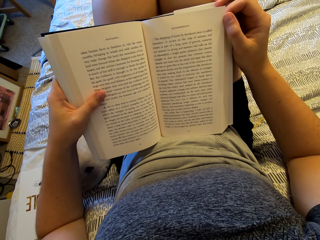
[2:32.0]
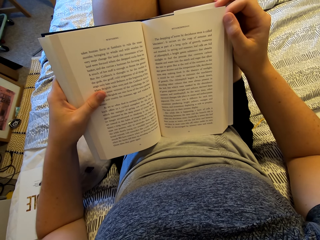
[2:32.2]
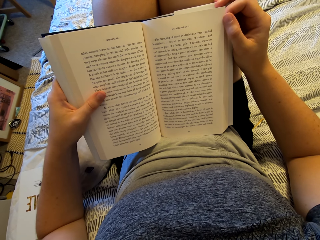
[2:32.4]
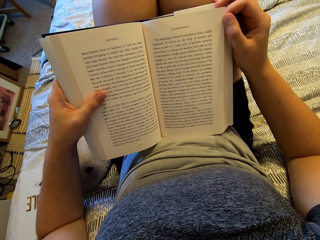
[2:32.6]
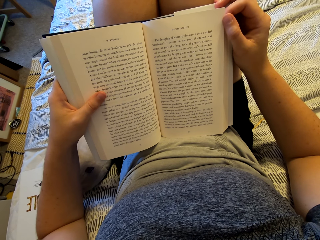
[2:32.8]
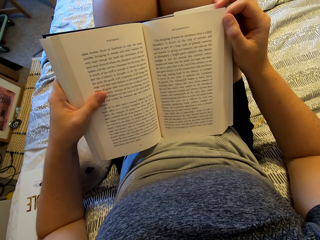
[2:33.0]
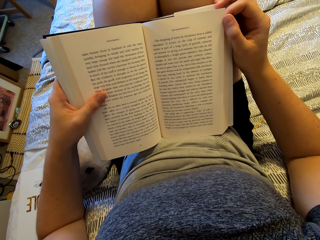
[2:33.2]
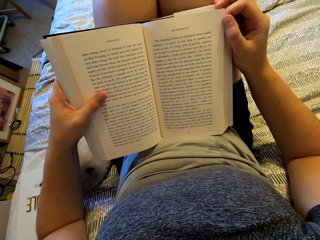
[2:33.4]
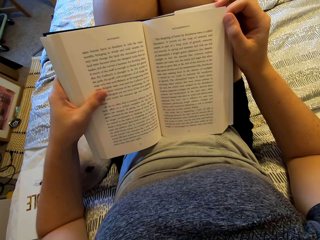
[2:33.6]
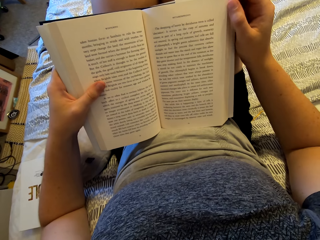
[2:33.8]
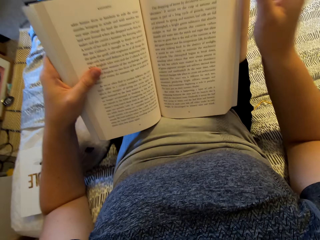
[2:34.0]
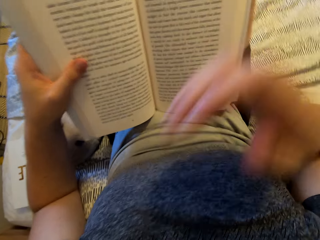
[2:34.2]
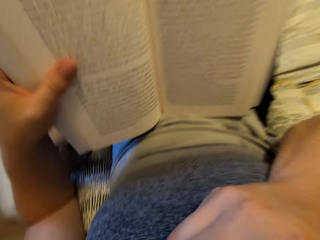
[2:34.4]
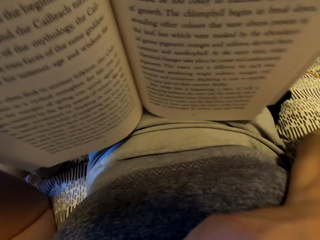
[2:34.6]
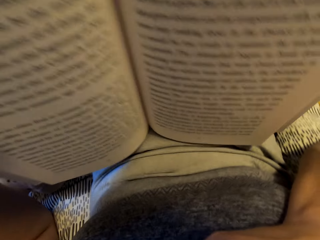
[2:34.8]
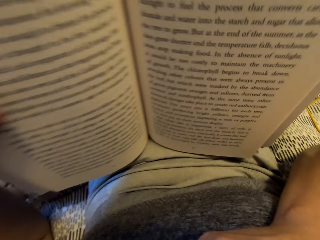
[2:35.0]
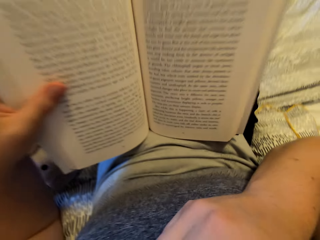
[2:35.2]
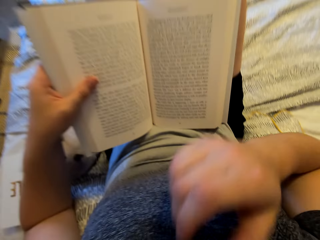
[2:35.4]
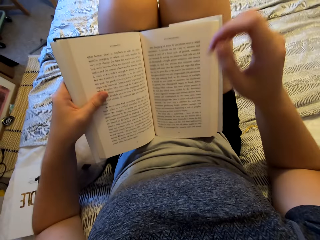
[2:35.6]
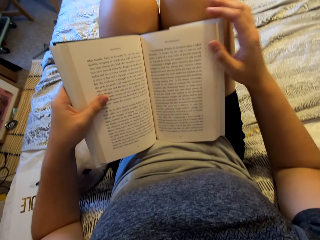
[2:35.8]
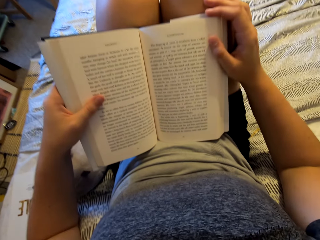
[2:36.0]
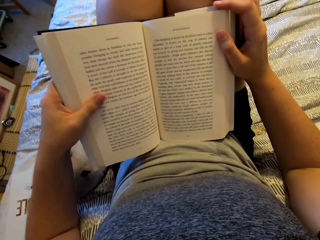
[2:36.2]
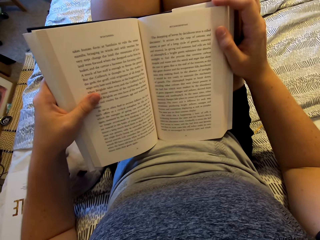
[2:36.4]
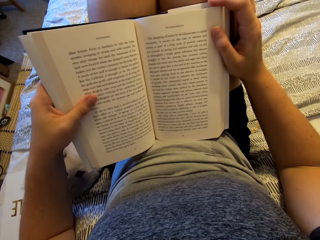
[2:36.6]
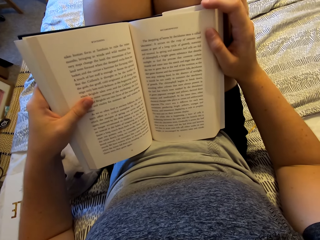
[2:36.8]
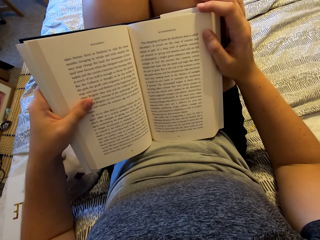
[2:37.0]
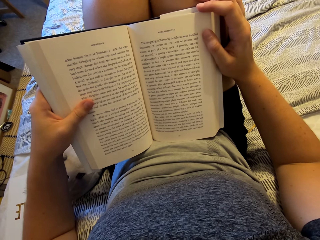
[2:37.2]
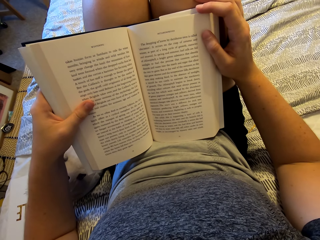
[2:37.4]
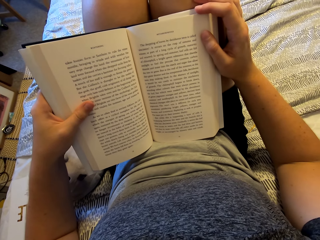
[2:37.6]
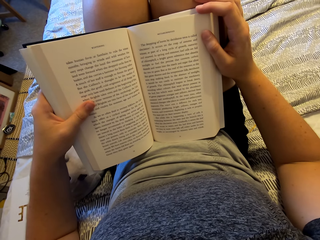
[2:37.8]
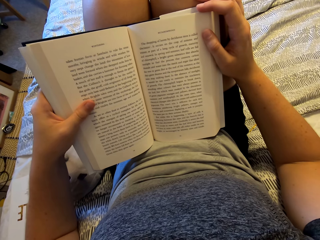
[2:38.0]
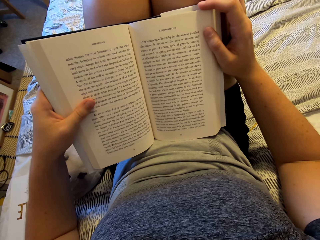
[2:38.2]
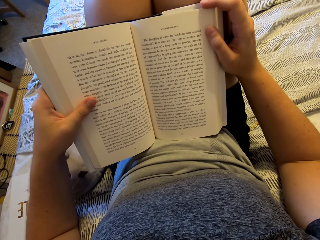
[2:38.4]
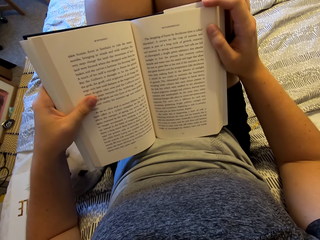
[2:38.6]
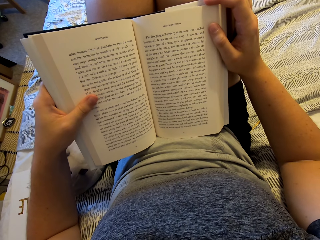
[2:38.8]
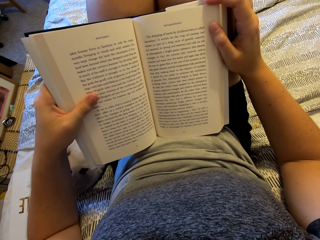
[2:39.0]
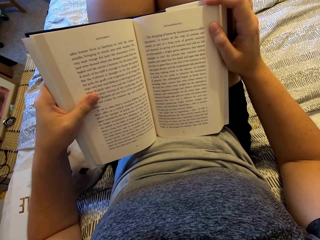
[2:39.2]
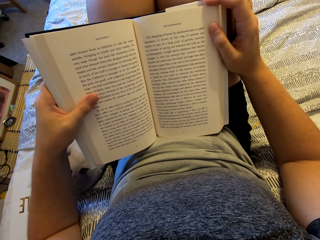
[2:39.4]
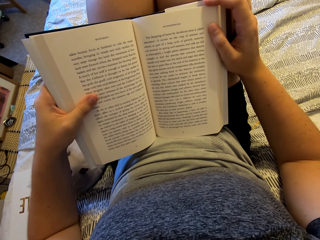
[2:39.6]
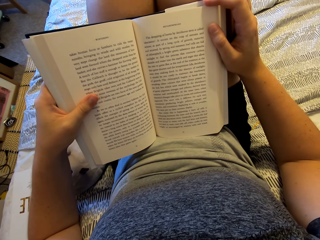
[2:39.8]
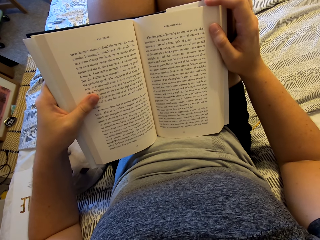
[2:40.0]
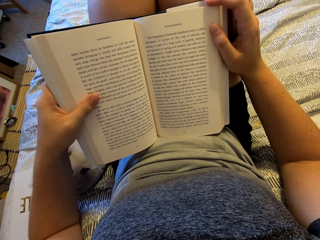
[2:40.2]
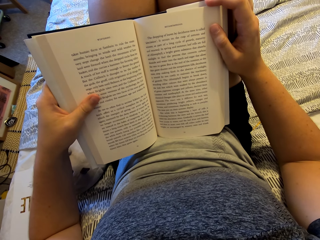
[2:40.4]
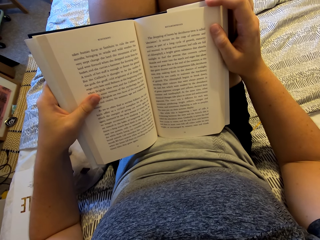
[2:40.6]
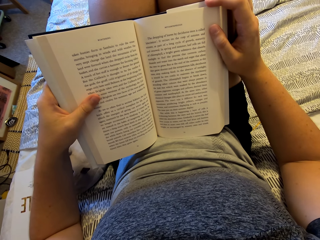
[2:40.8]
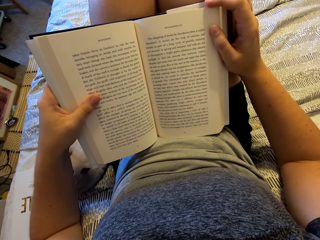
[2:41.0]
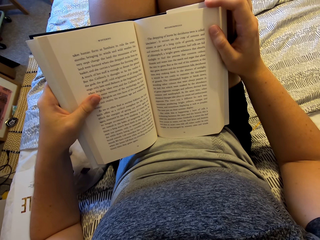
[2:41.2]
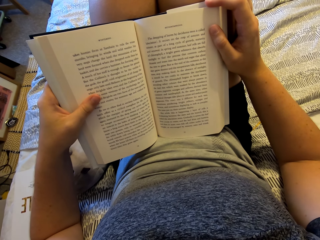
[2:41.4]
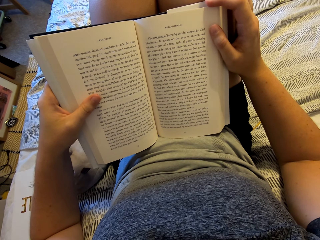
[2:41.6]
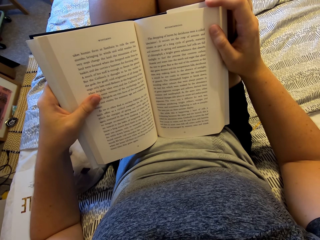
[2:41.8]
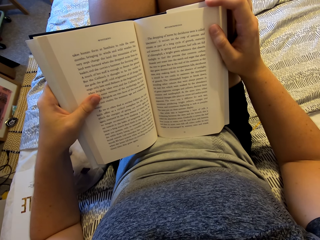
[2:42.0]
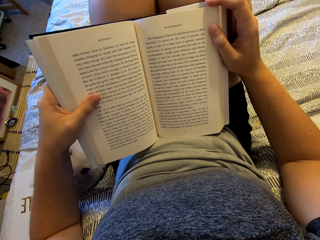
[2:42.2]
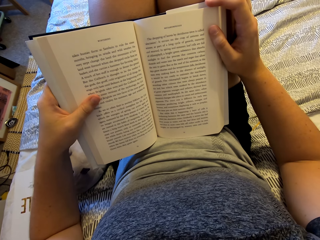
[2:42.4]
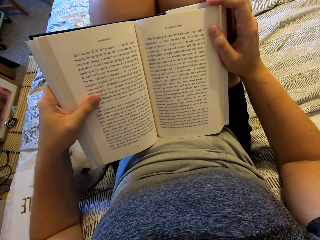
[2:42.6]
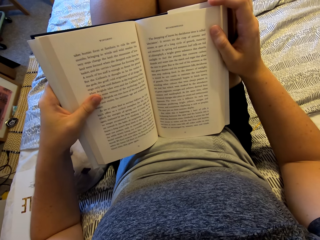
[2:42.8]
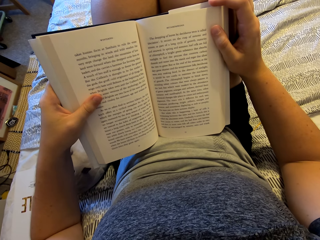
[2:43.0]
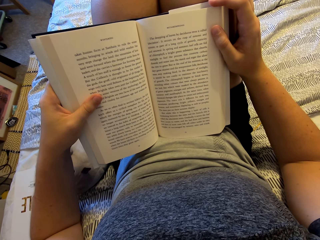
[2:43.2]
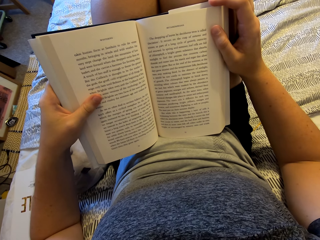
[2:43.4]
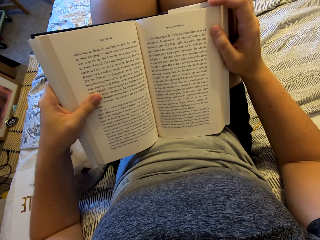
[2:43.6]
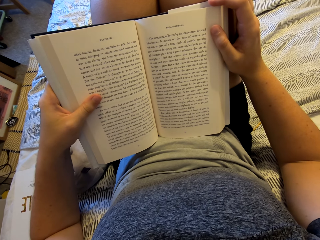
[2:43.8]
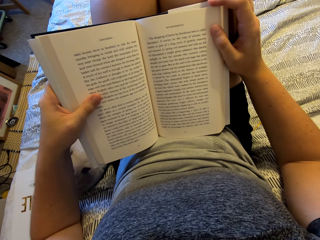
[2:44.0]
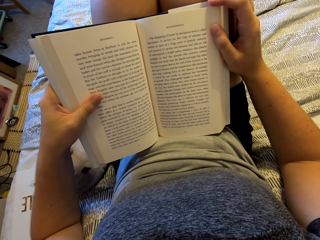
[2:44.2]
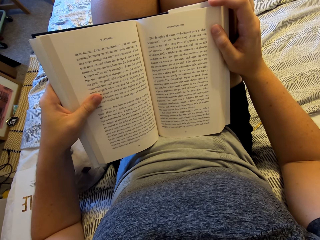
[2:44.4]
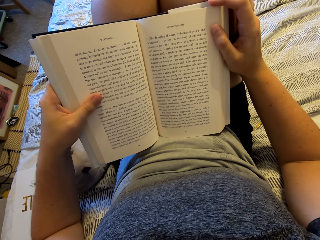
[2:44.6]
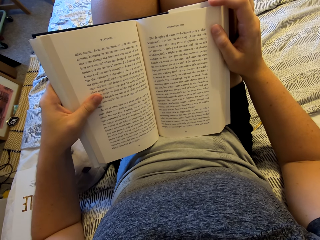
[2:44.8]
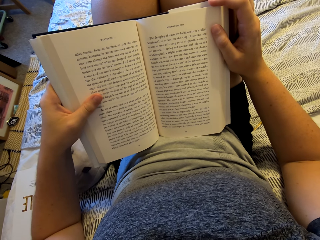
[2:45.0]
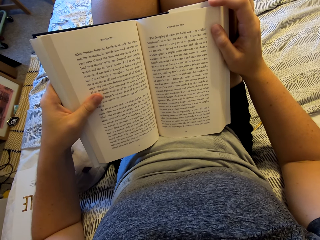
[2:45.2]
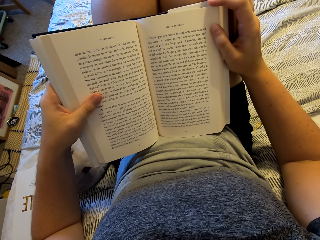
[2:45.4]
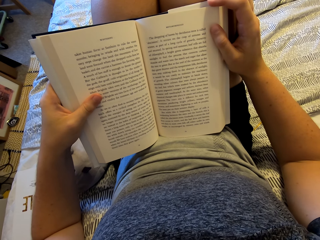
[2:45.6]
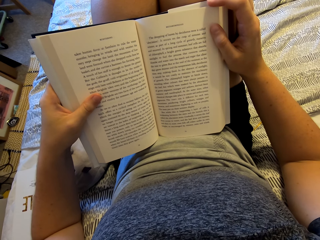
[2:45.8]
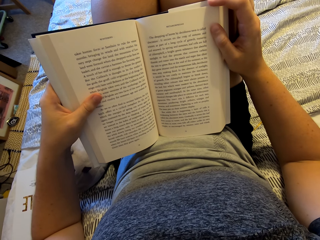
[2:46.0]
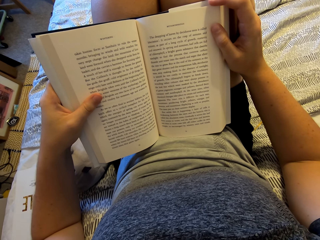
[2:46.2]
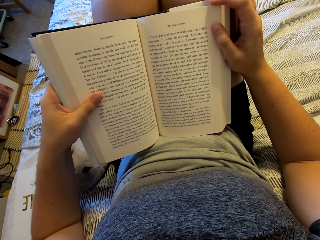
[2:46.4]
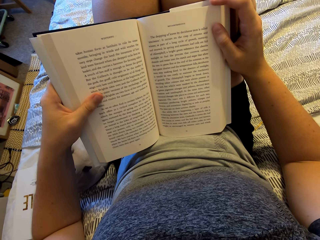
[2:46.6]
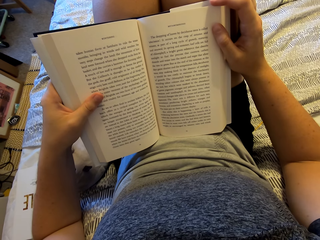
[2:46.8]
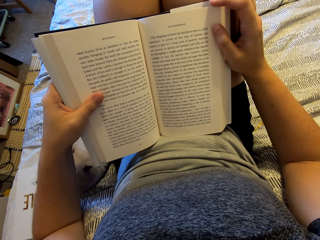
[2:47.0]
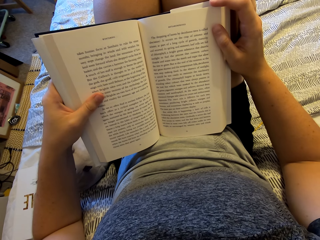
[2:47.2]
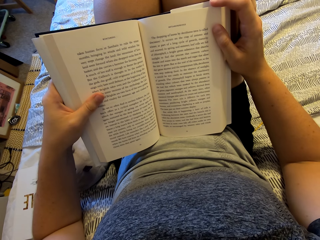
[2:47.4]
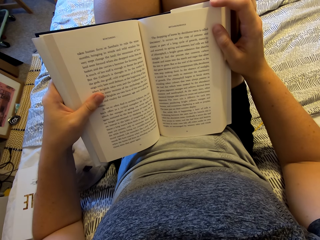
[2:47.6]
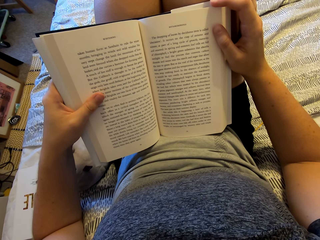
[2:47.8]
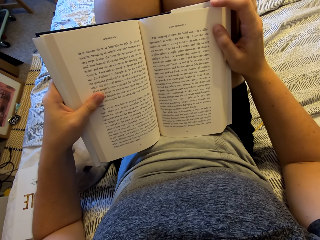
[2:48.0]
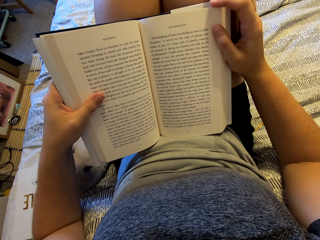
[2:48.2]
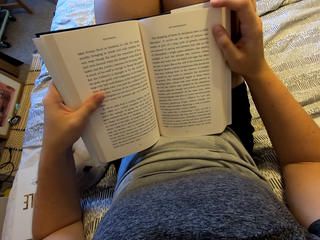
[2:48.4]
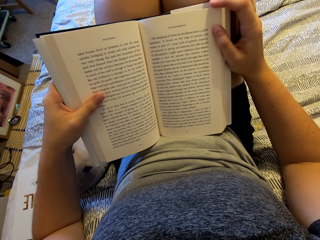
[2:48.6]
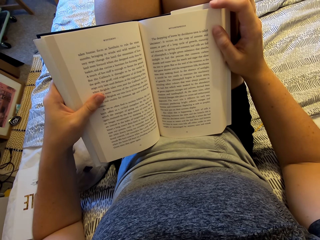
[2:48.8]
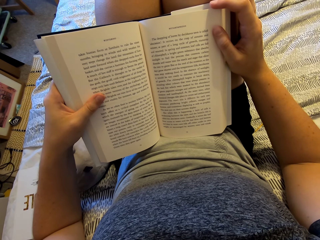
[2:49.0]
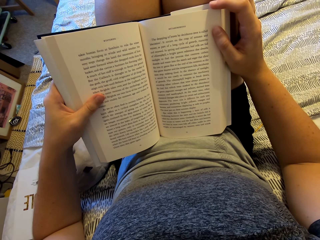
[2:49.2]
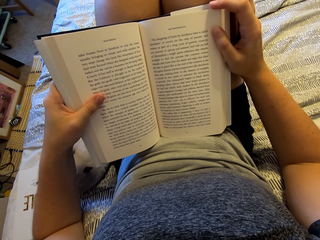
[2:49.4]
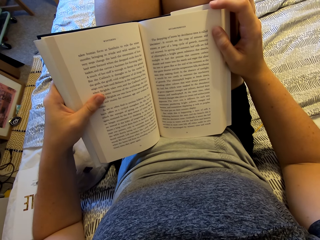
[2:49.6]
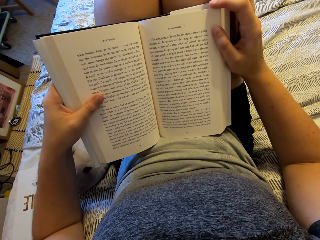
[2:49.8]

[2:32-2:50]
The camera wearer sneezes in her hand. She covers her mouth with the right hand. She holds the story book with the left hand. She holds the story book with both hands. She looks at the story book.

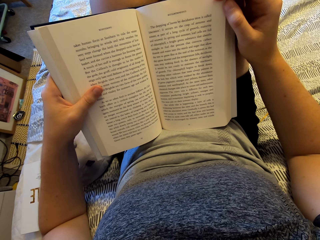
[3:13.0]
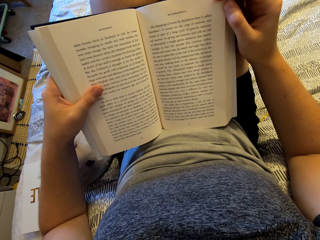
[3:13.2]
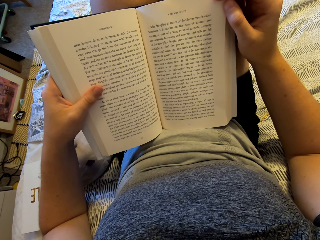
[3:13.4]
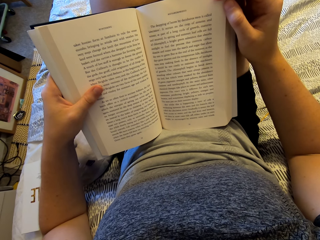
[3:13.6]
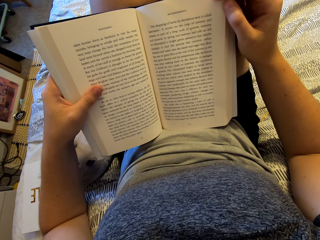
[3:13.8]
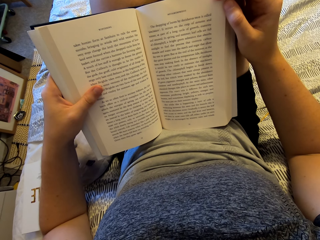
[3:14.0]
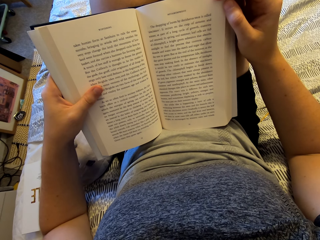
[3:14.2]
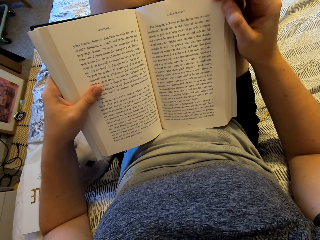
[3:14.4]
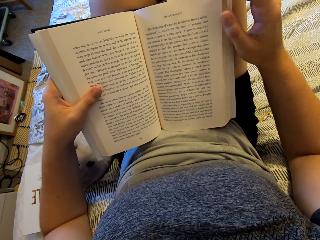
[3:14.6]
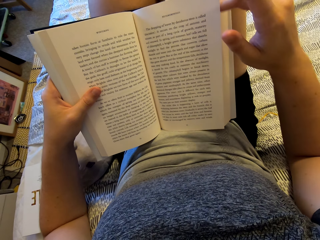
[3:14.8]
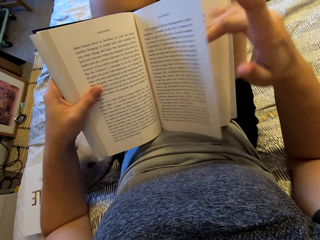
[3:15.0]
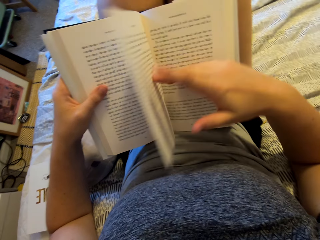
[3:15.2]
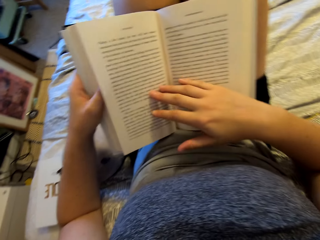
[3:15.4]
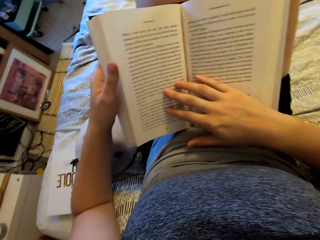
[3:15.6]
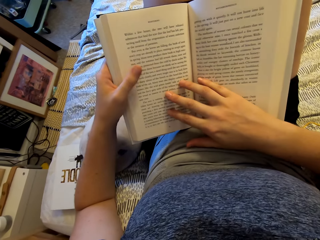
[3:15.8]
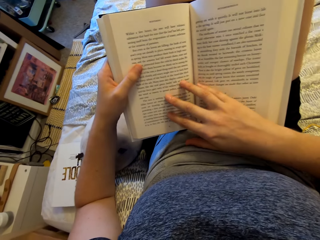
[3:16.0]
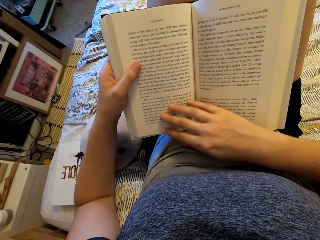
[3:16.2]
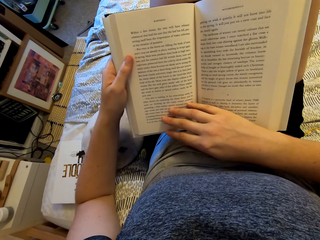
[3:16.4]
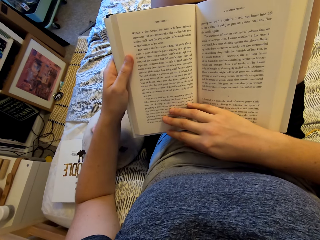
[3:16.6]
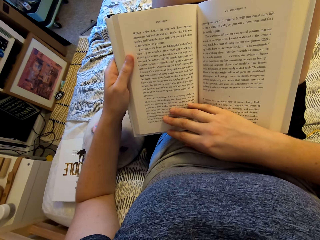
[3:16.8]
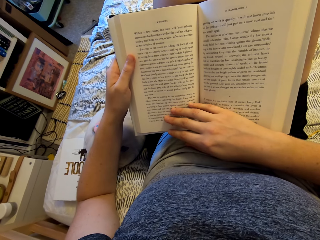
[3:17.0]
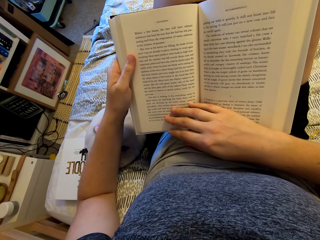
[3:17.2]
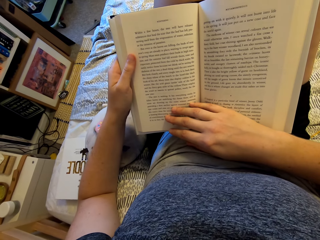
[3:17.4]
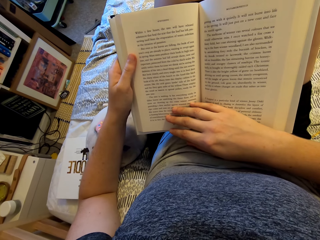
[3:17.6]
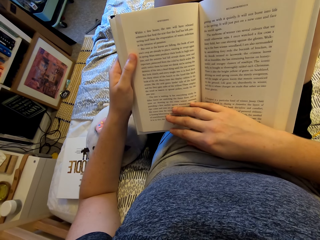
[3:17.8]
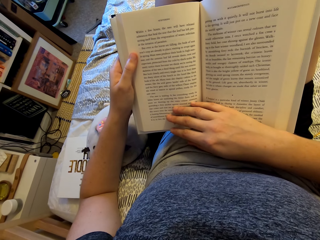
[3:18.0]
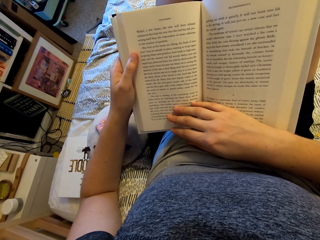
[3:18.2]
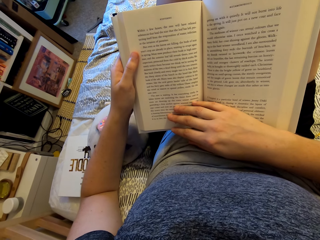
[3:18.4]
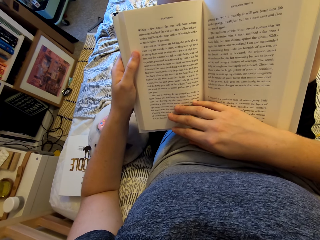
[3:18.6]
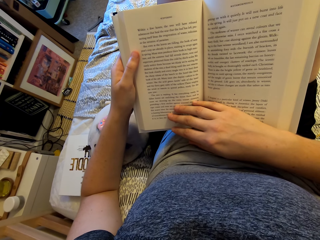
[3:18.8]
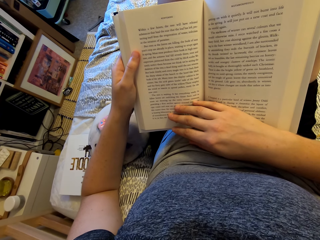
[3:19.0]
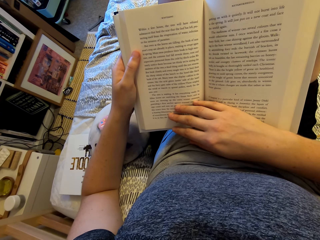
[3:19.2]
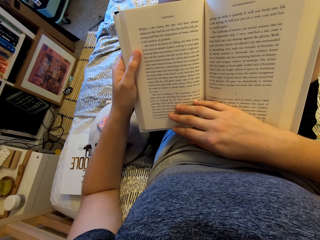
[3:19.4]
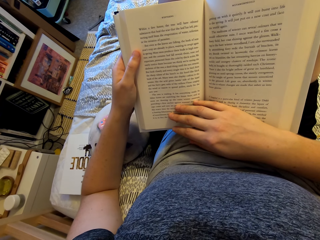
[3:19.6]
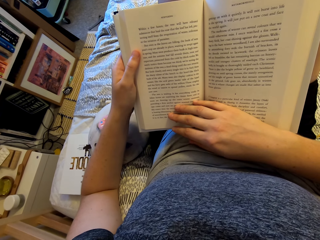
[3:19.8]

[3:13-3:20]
The camera wearer turns to the next page of the book. They read the book.
